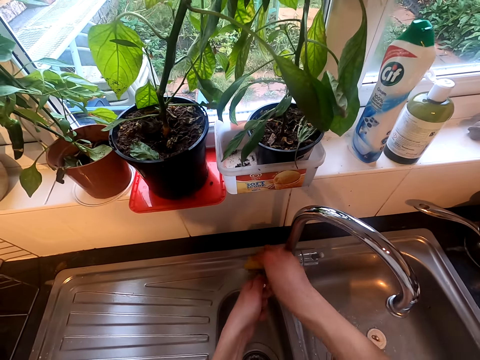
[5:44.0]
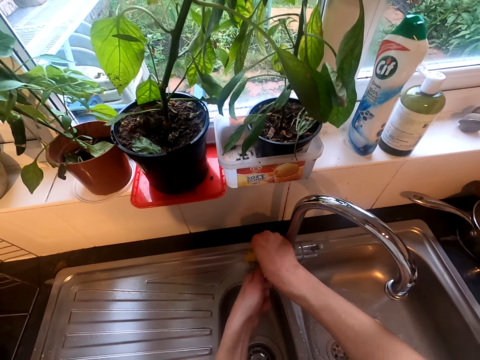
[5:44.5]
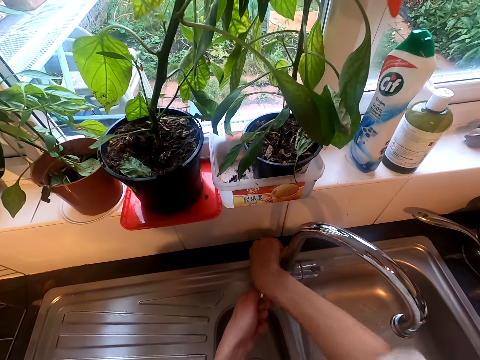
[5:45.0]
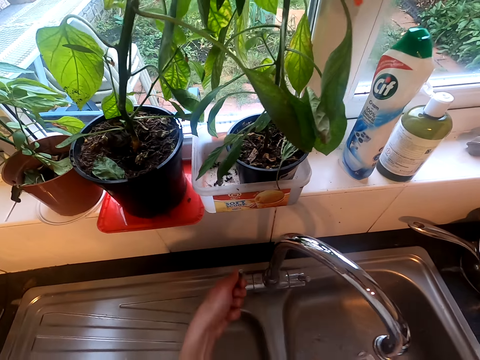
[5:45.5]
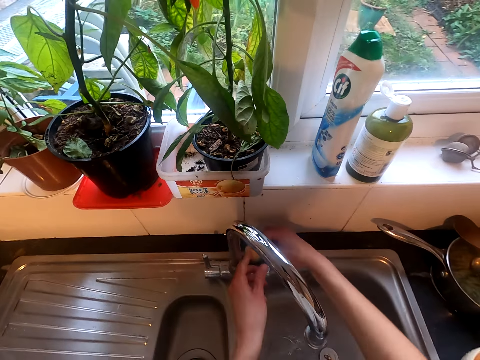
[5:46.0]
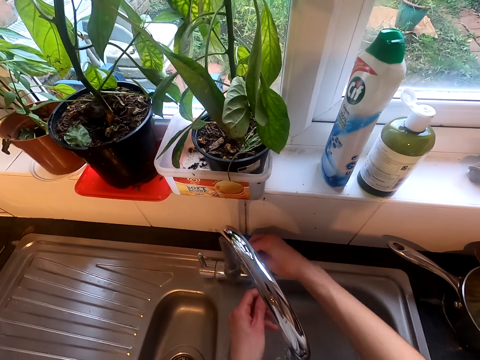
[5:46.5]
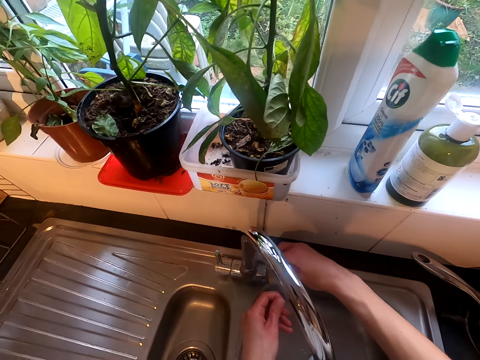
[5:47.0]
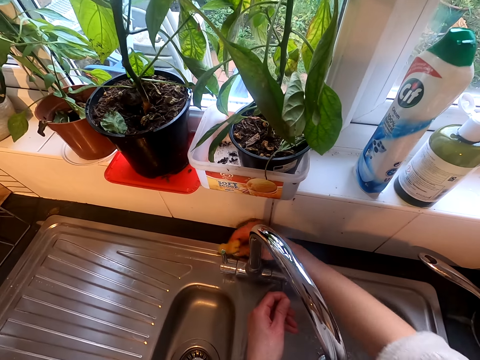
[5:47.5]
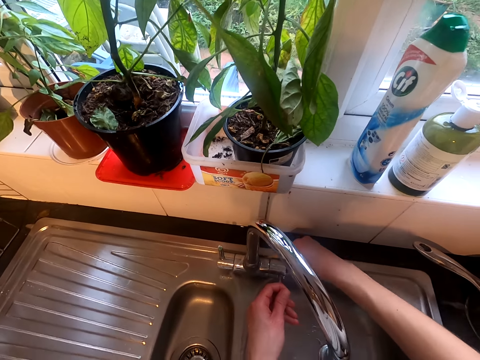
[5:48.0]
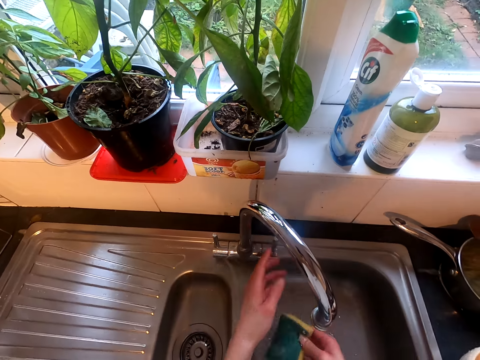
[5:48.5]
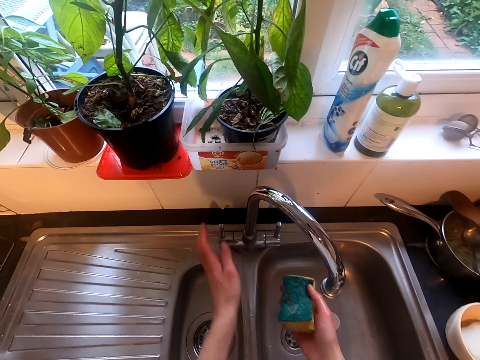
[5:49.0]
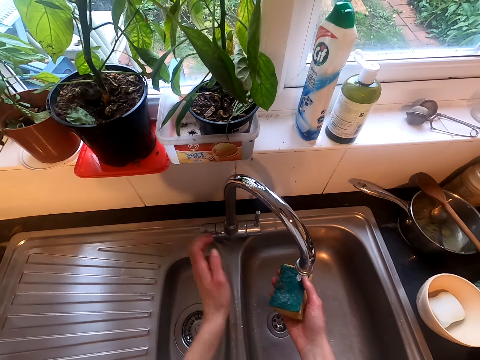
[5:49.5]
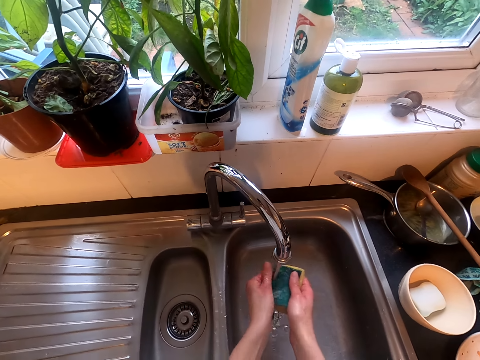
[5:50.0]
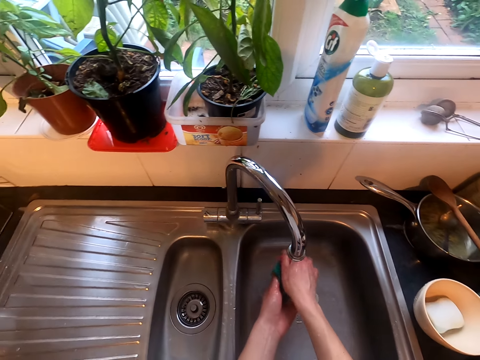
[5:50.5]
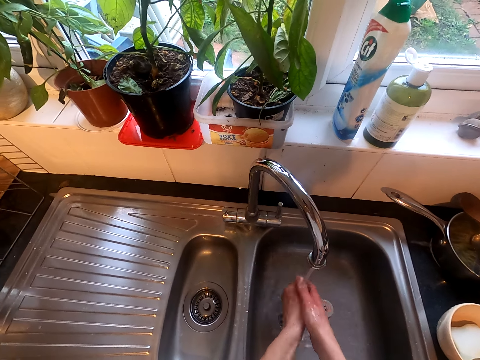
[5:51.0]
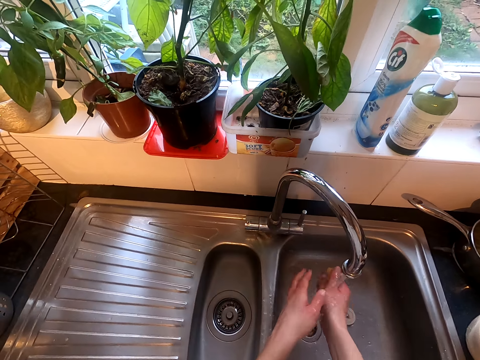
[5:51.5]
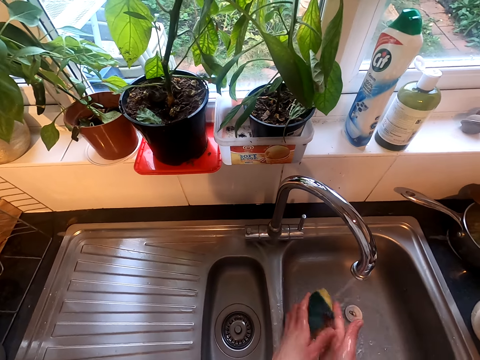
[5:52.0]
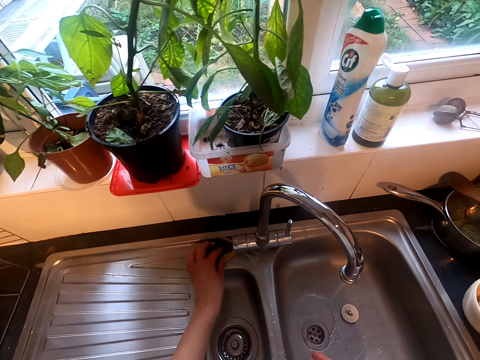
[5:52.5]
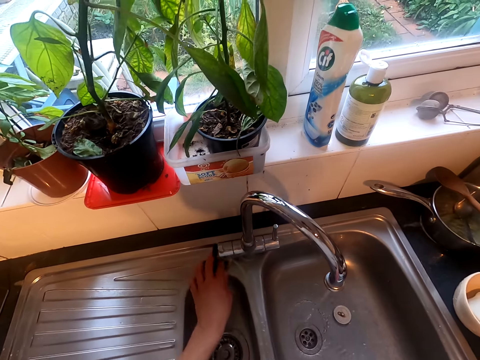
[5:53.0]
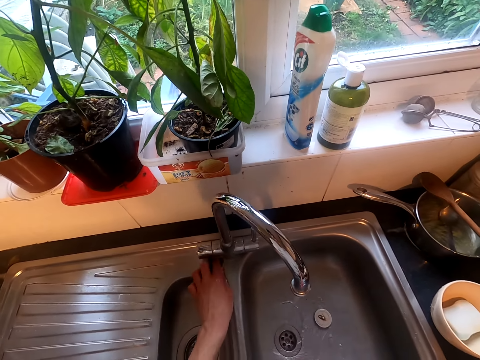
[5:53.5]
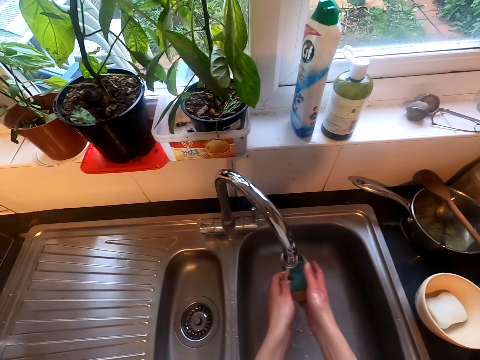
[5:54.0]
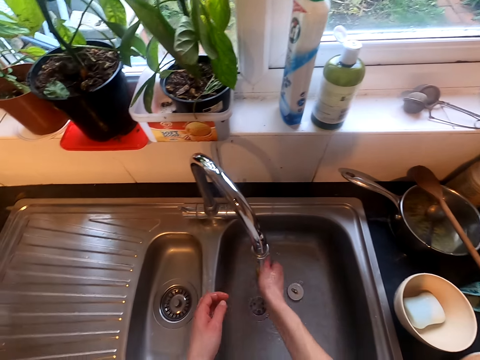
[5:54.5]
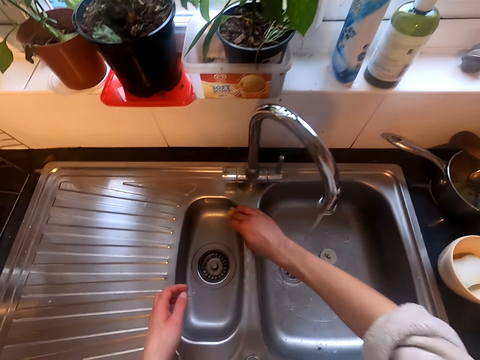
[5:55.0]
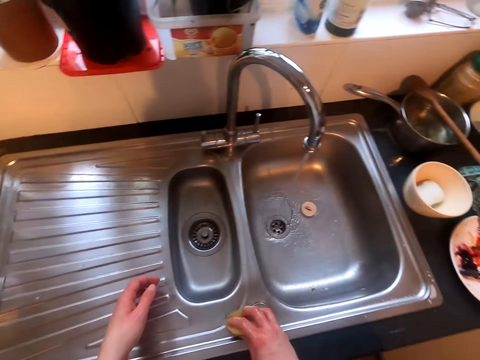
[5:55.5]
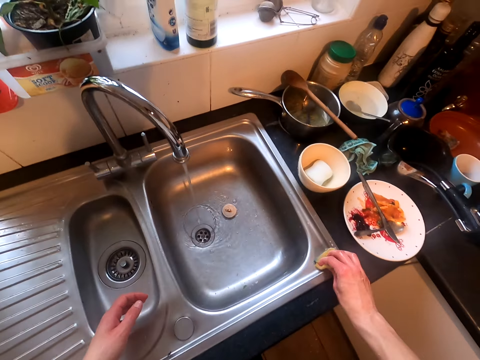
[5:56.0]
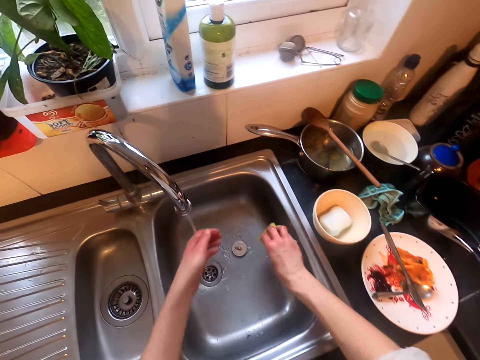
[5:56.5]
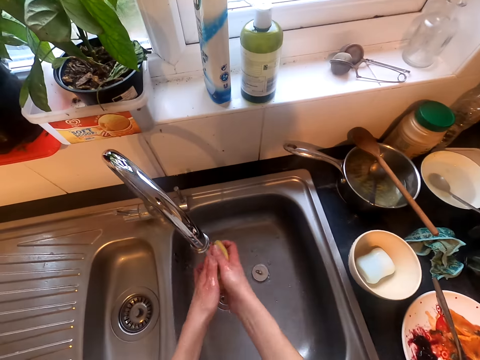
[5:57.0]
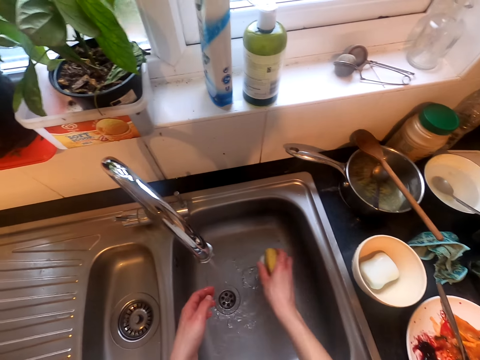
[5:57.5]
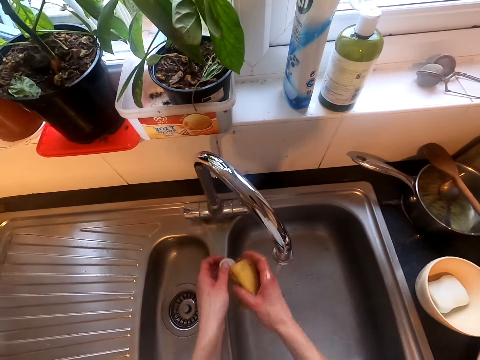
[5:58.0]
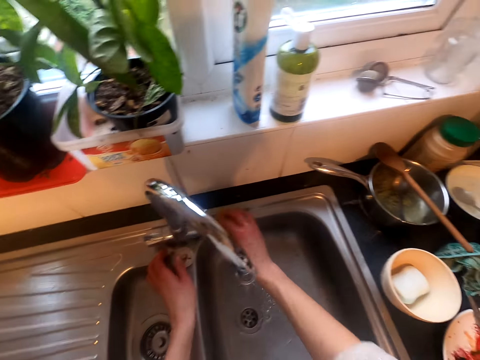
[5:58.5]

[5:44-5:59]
The camera wearer rinses the sponge. They wipe the sink surface.

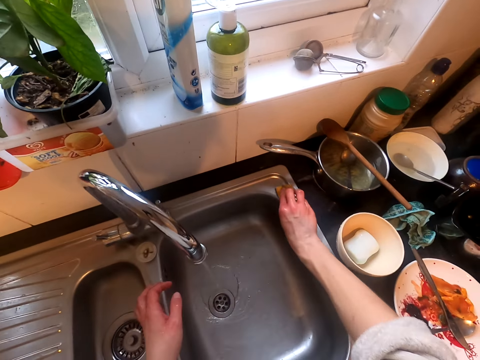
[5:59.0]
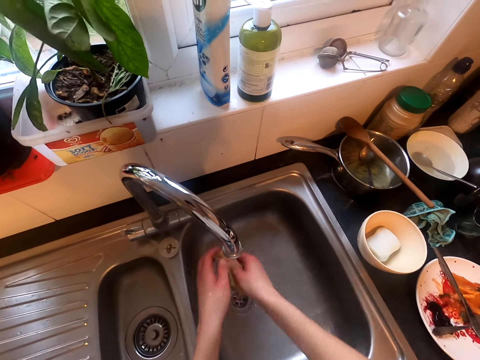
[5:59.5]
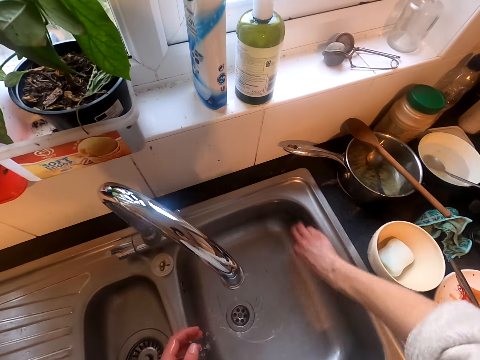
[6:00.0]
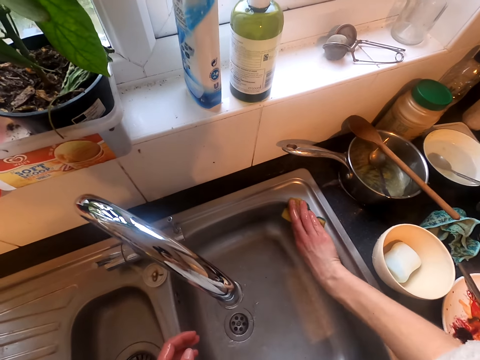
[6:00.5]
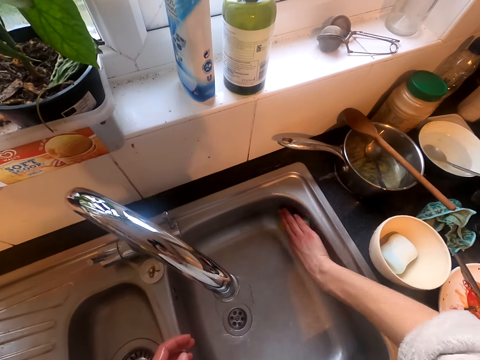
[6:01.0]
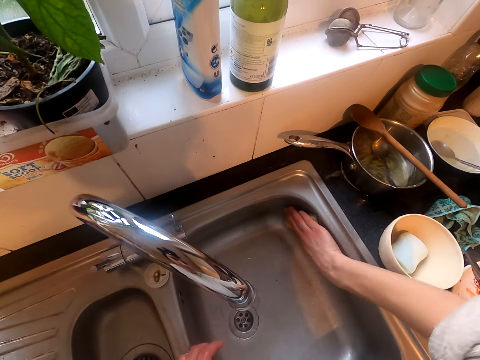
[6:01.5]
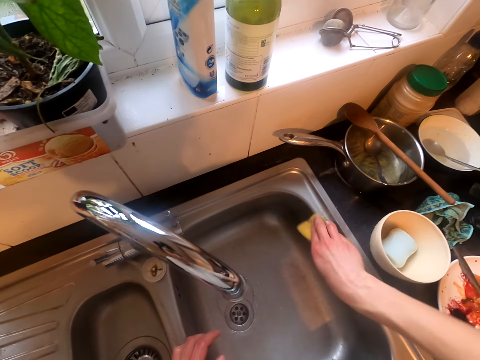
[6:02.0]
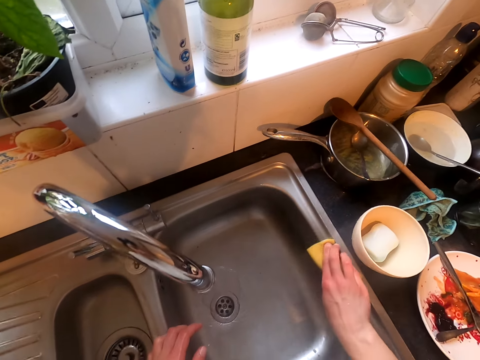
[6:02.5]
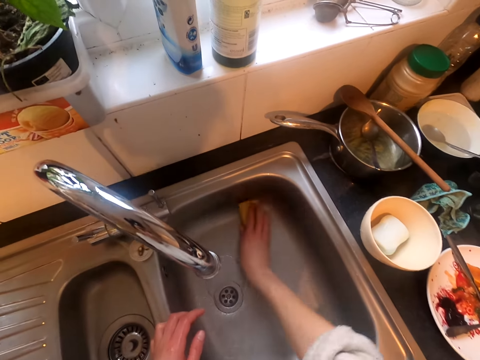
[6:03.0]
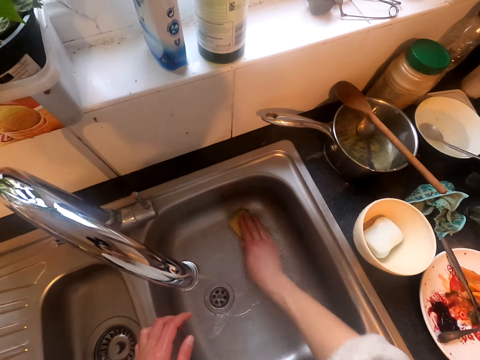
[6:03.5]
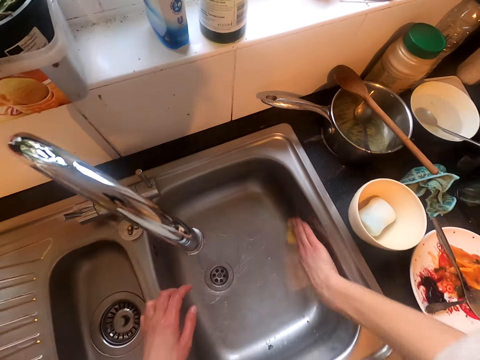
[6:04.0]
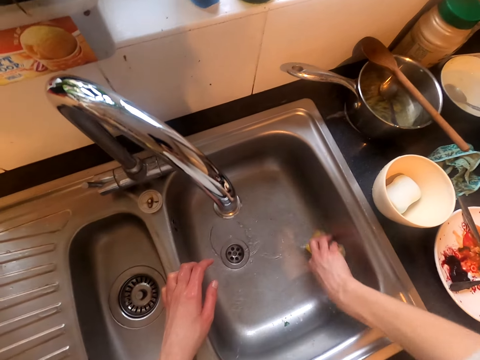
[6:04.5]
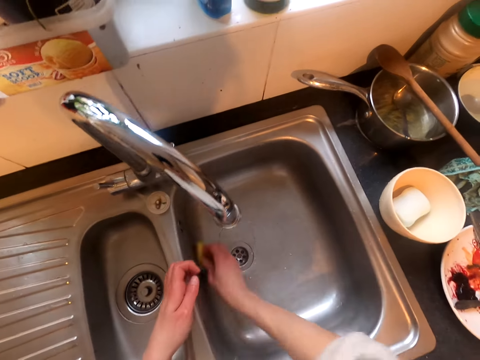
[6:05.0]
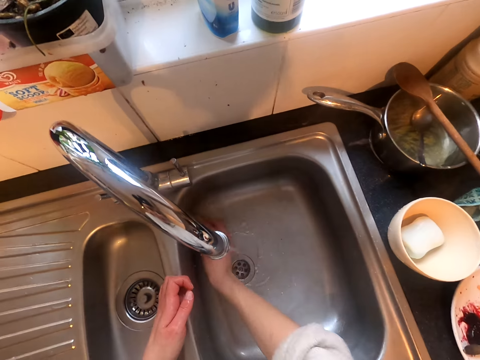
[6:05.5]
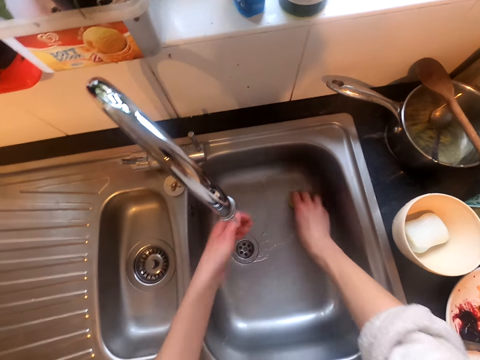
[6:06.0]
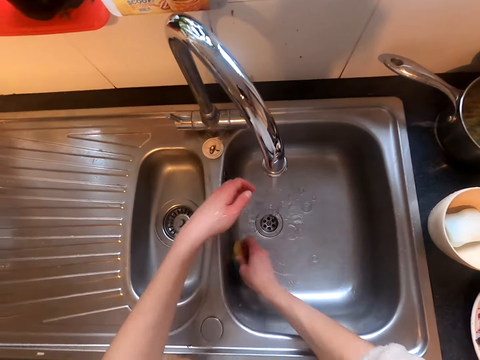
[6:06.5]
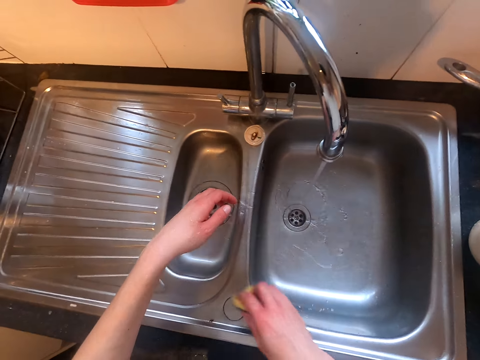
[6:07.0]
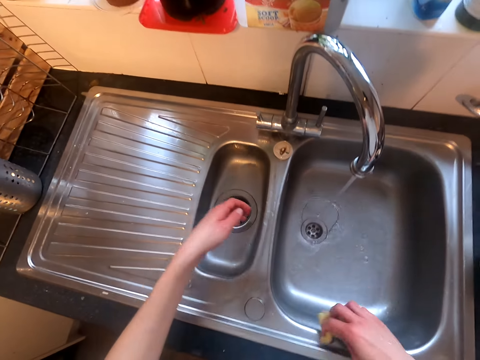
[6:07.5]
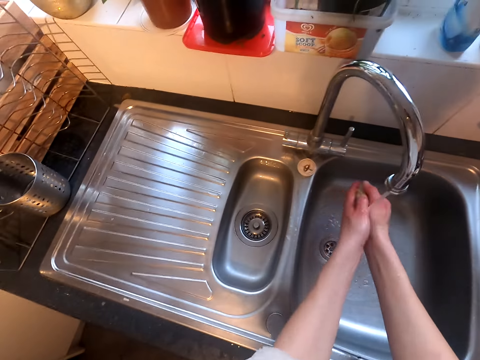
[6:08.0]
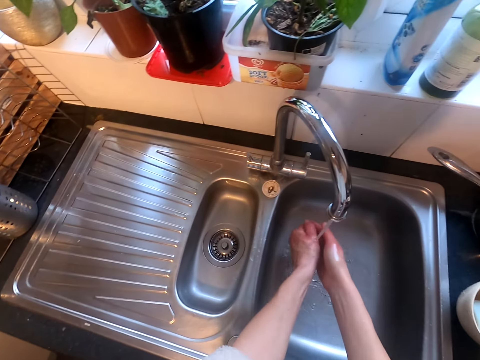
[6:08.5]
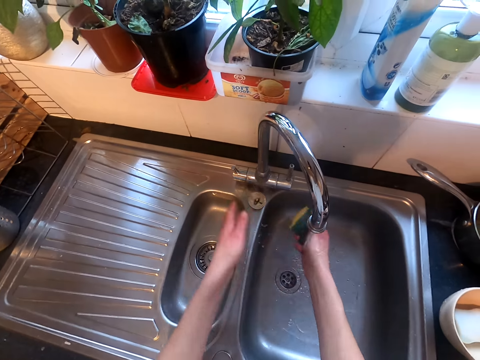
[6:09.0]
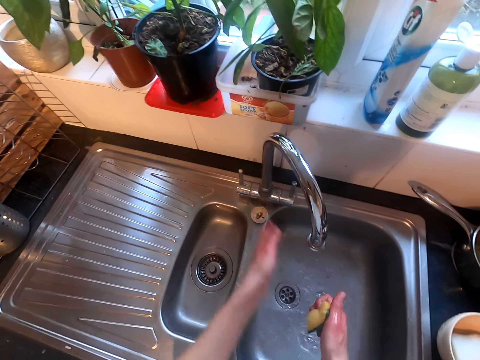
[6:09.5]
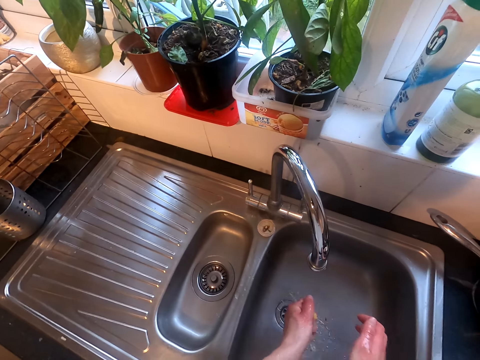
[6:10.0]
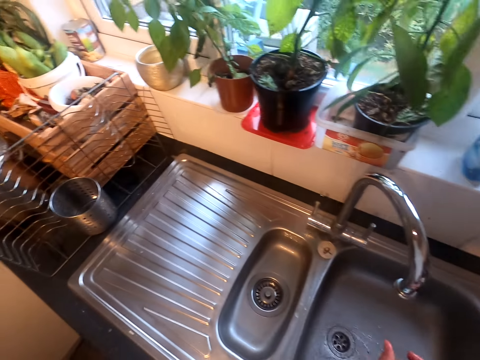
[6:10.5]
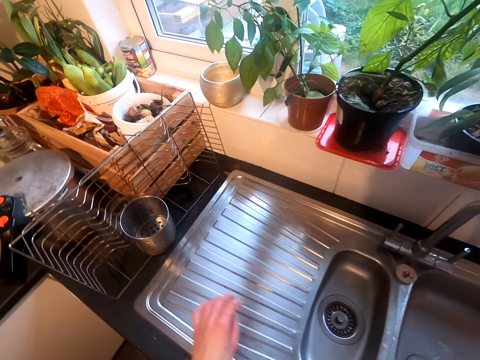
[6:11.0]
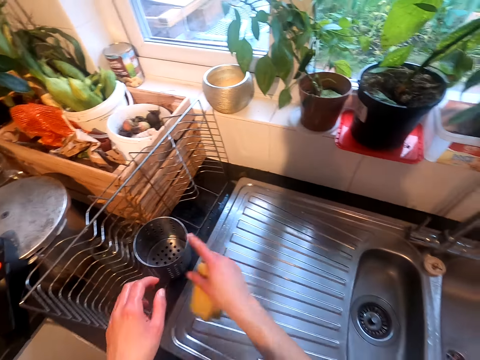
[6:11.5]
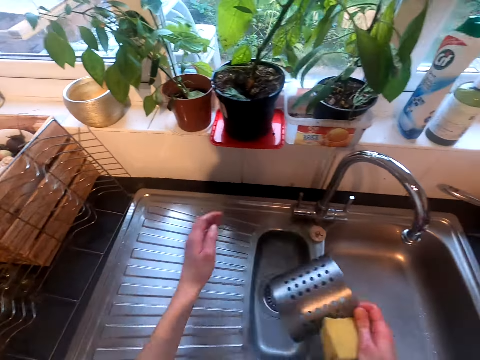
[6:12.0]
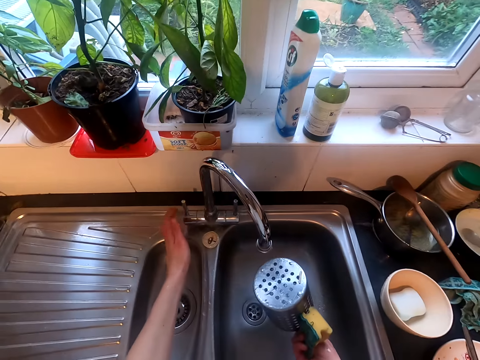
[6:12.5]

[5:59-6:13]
The camera wearer cleans the sink. They rinse the sponge. They close the tap.
